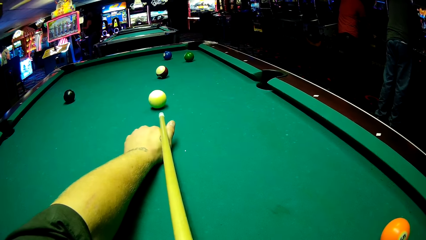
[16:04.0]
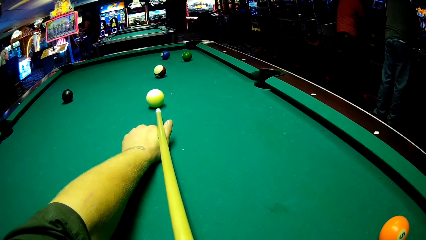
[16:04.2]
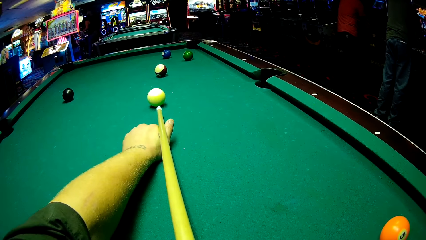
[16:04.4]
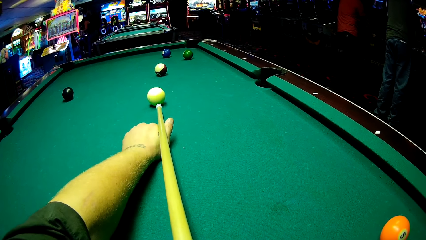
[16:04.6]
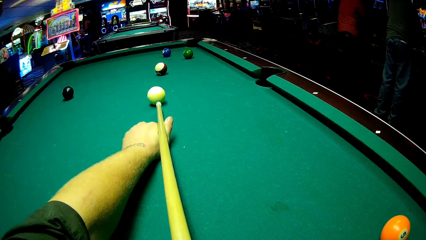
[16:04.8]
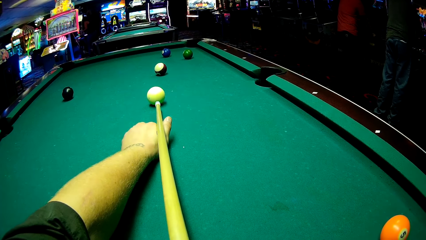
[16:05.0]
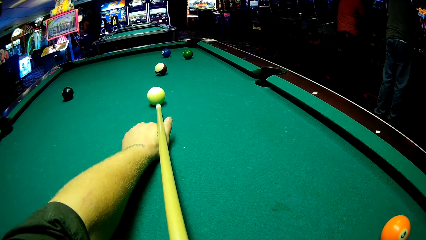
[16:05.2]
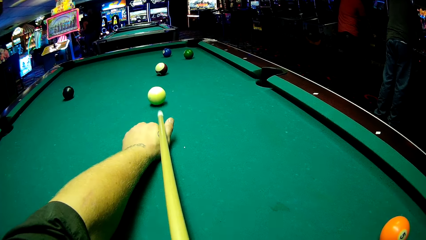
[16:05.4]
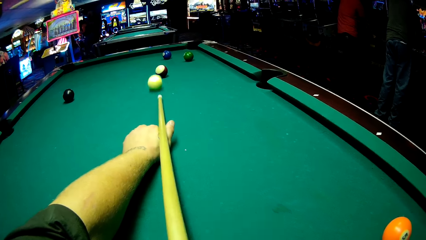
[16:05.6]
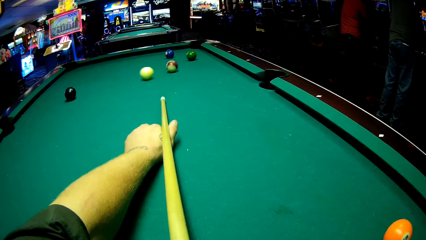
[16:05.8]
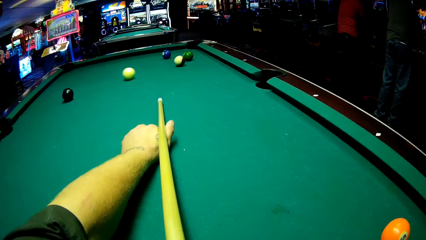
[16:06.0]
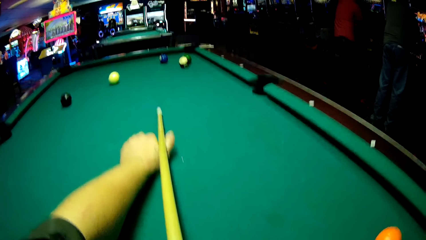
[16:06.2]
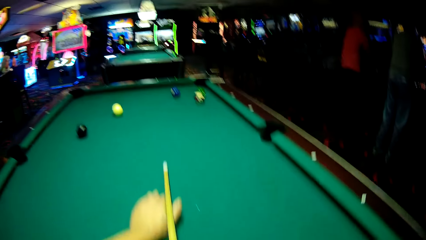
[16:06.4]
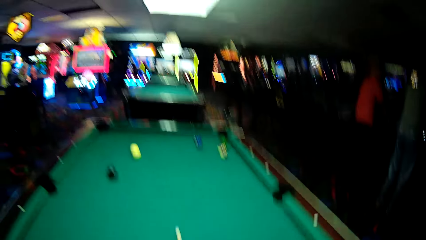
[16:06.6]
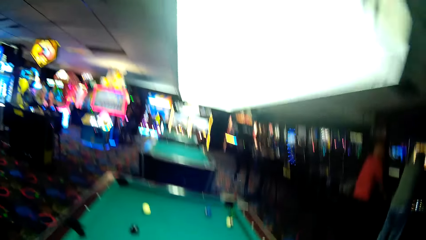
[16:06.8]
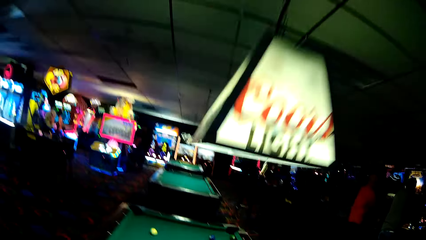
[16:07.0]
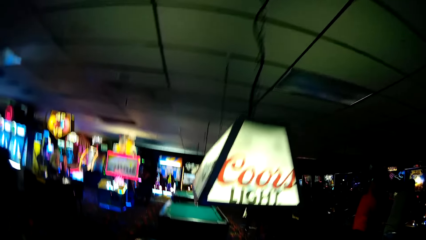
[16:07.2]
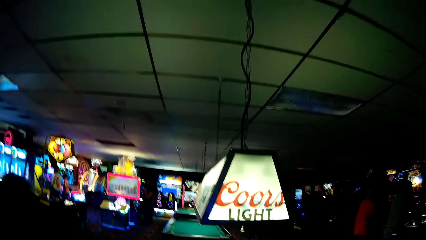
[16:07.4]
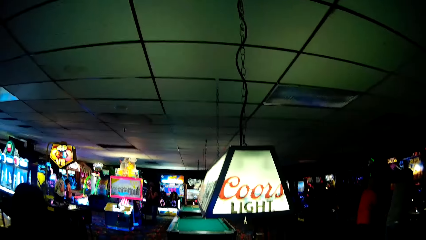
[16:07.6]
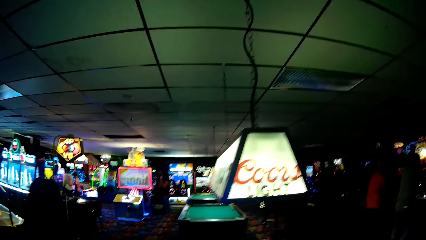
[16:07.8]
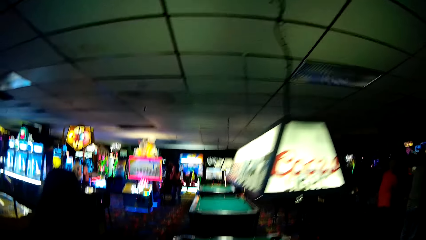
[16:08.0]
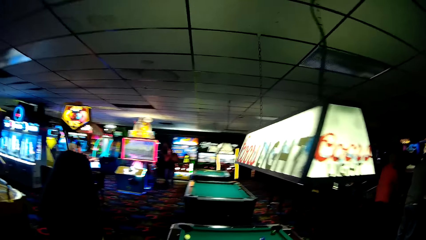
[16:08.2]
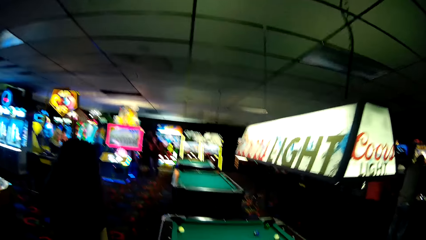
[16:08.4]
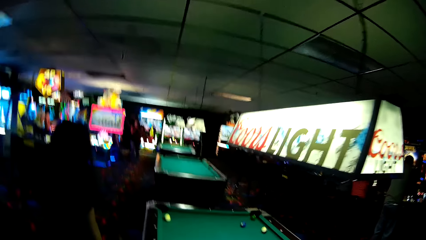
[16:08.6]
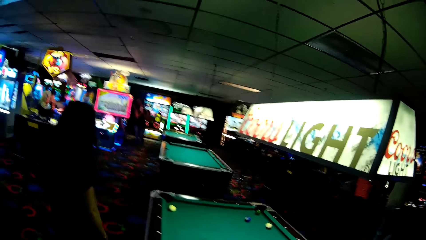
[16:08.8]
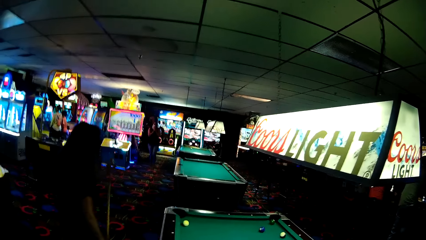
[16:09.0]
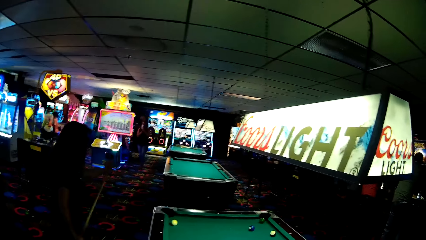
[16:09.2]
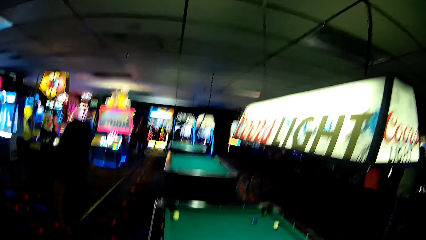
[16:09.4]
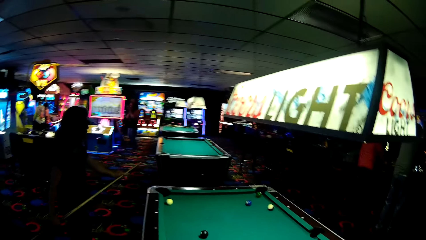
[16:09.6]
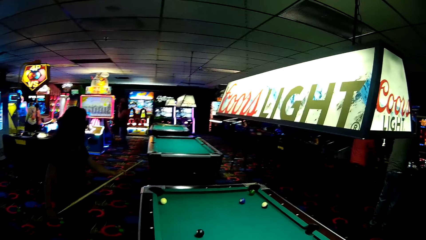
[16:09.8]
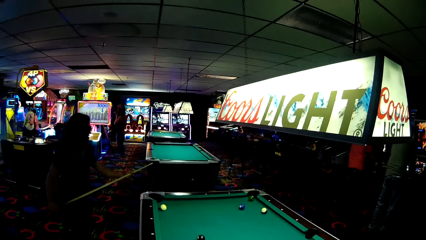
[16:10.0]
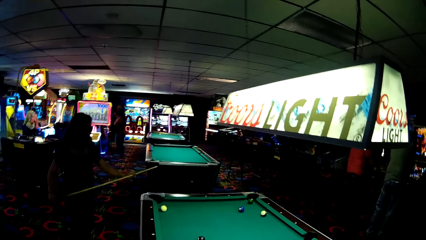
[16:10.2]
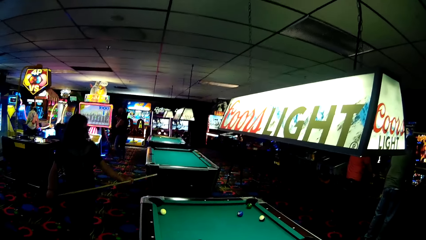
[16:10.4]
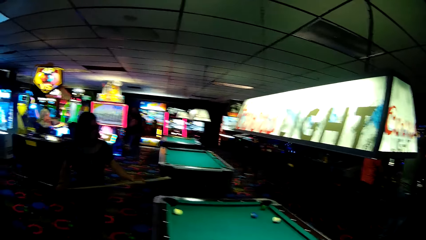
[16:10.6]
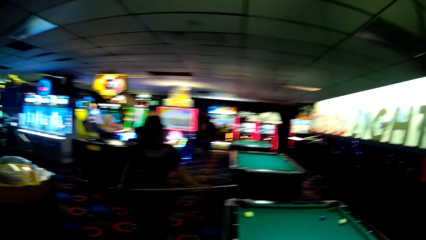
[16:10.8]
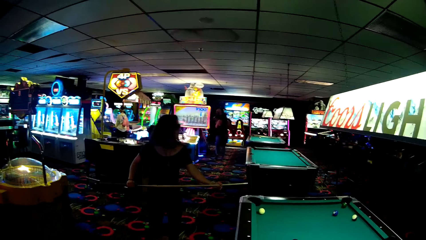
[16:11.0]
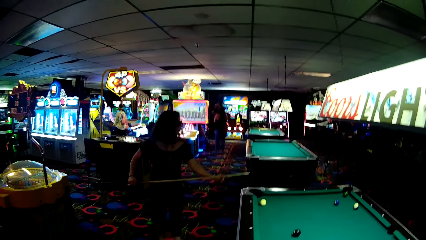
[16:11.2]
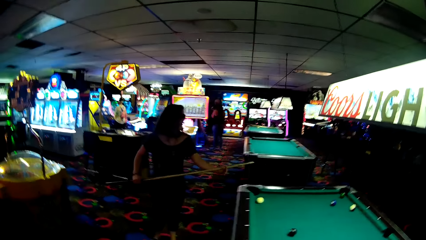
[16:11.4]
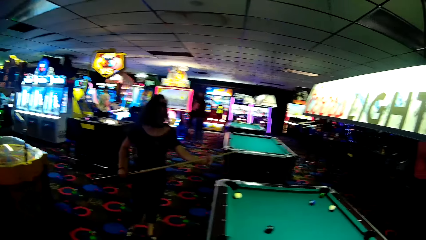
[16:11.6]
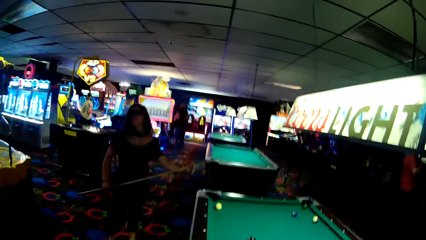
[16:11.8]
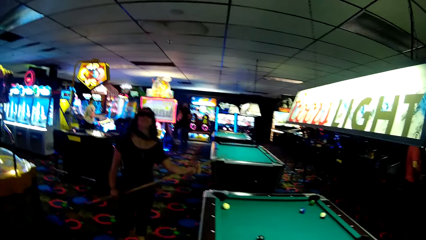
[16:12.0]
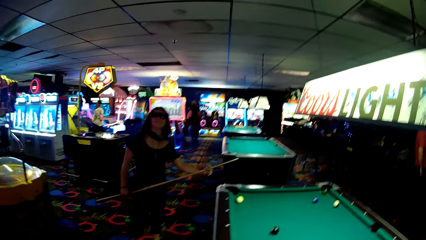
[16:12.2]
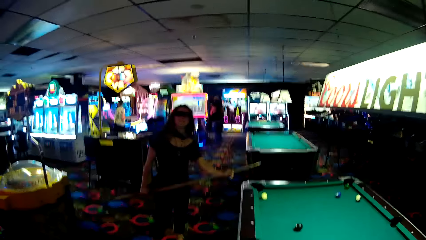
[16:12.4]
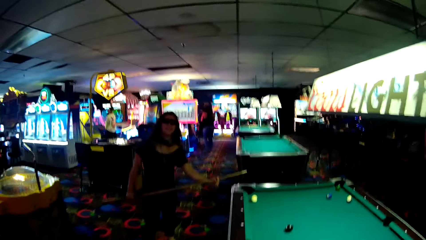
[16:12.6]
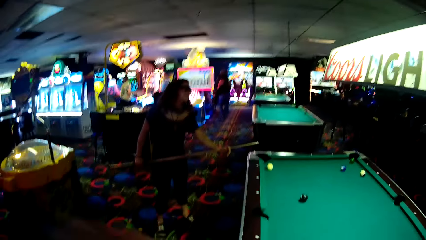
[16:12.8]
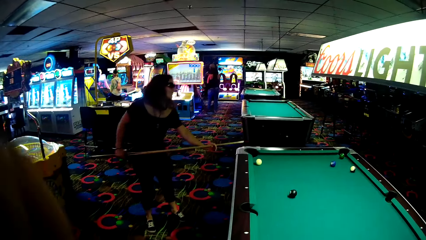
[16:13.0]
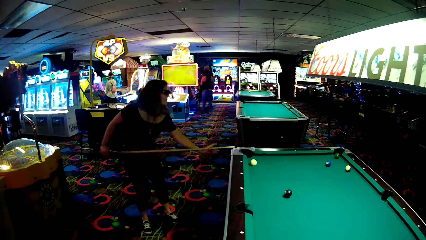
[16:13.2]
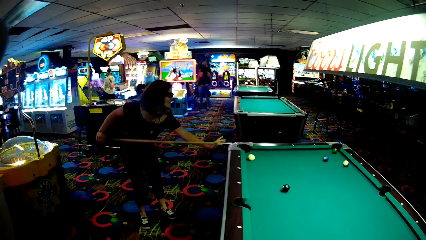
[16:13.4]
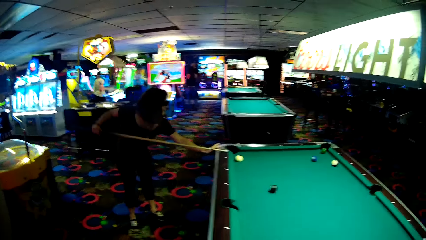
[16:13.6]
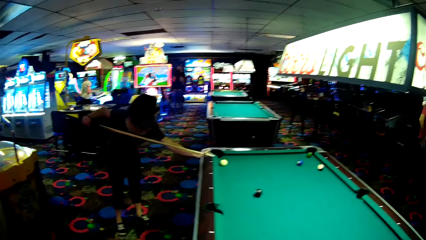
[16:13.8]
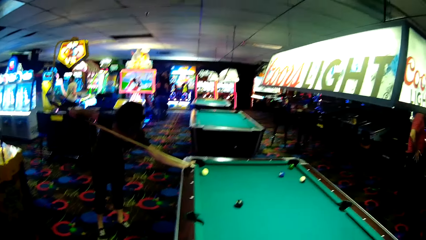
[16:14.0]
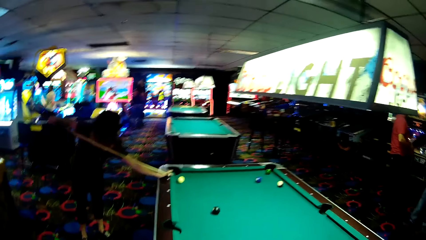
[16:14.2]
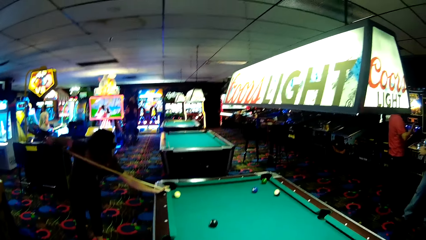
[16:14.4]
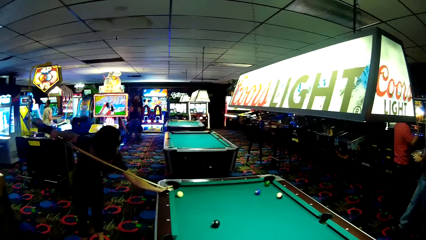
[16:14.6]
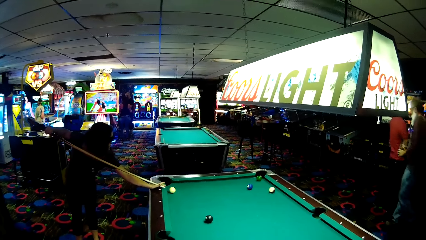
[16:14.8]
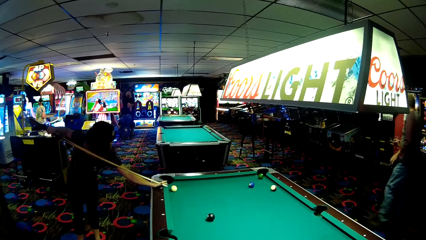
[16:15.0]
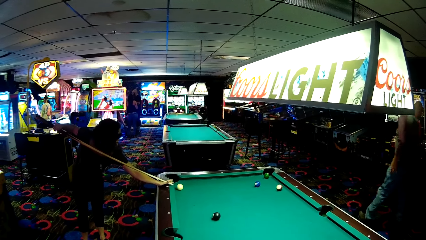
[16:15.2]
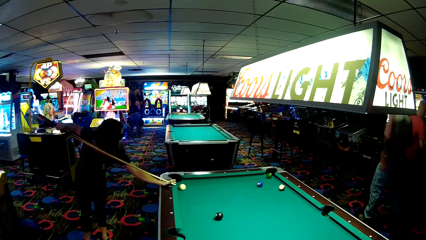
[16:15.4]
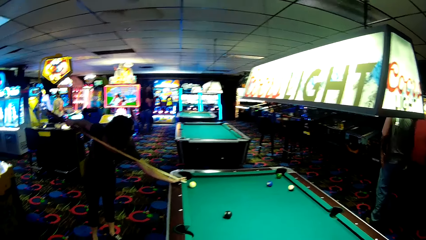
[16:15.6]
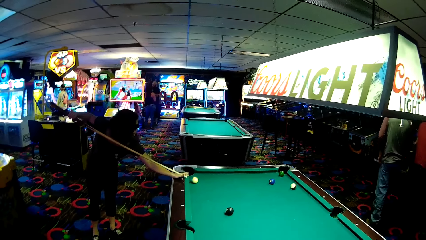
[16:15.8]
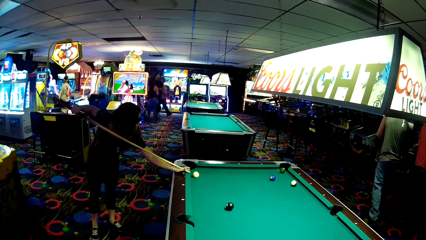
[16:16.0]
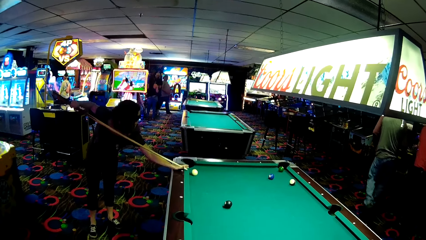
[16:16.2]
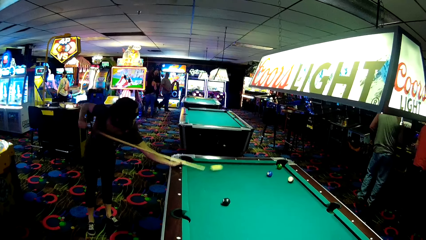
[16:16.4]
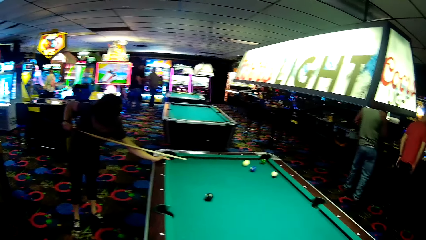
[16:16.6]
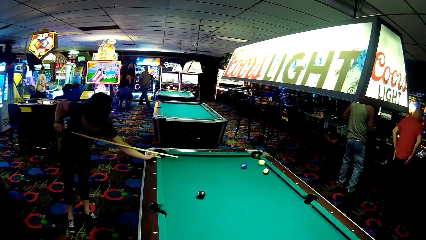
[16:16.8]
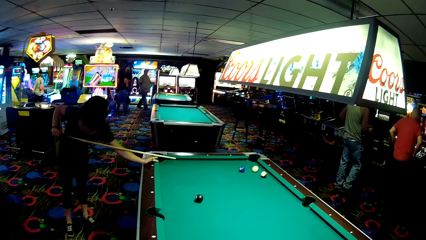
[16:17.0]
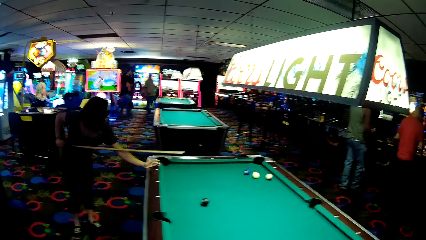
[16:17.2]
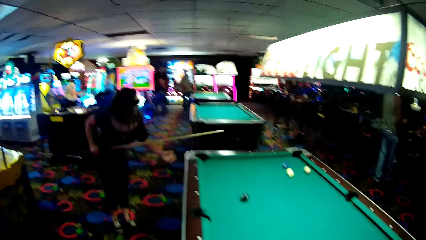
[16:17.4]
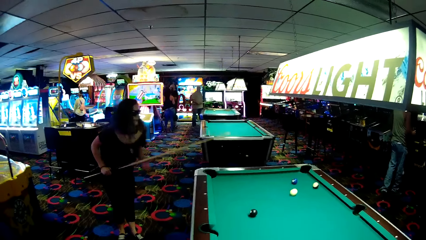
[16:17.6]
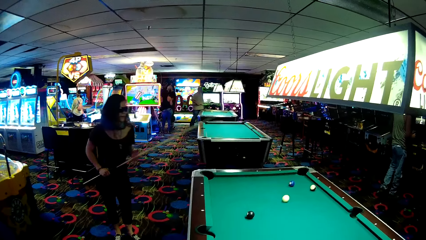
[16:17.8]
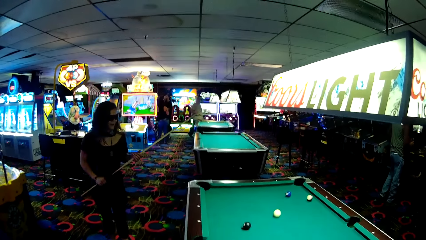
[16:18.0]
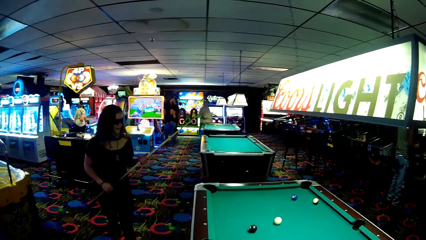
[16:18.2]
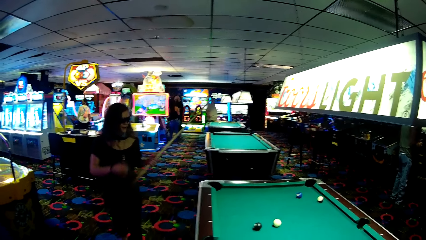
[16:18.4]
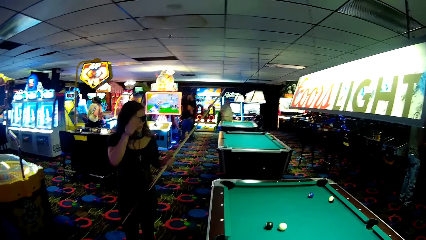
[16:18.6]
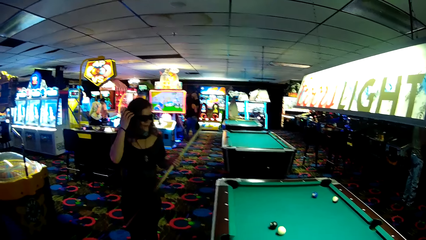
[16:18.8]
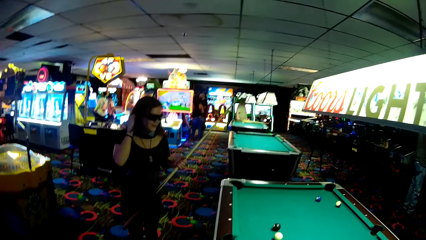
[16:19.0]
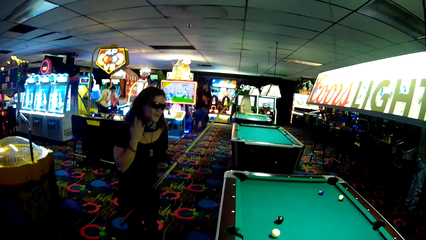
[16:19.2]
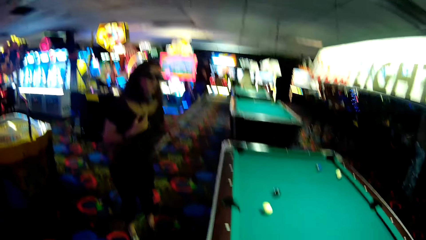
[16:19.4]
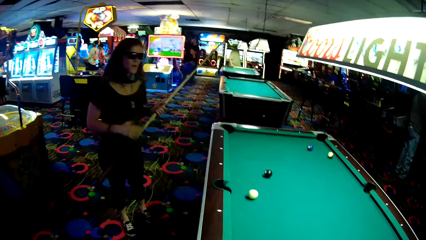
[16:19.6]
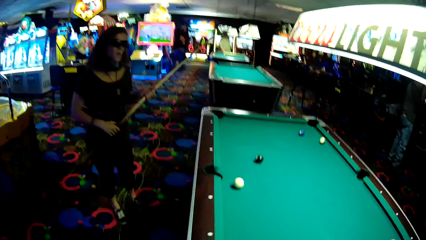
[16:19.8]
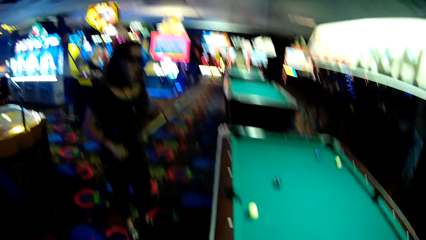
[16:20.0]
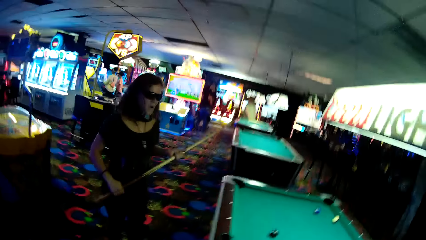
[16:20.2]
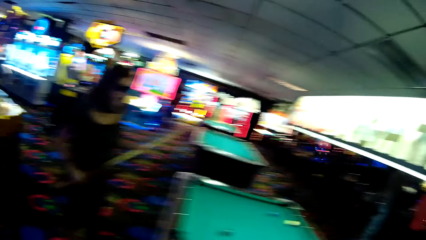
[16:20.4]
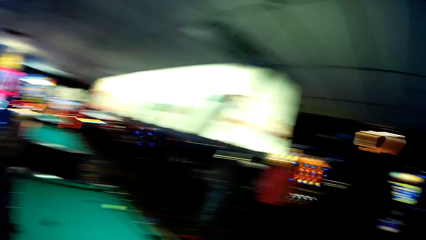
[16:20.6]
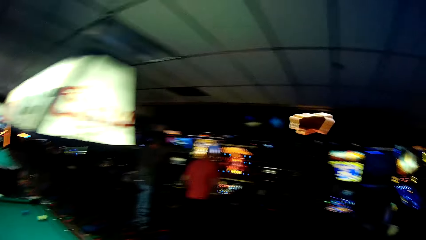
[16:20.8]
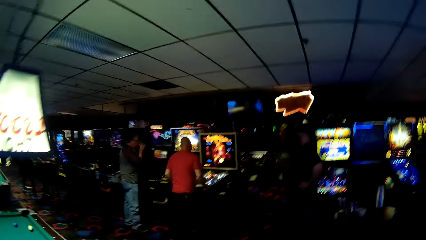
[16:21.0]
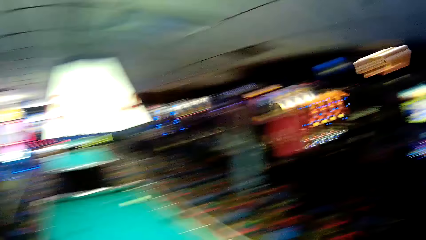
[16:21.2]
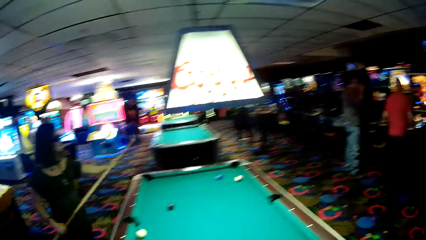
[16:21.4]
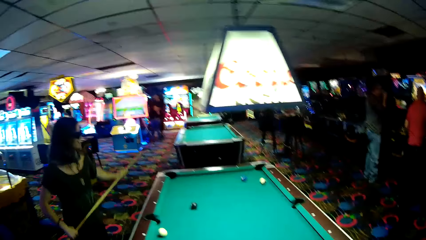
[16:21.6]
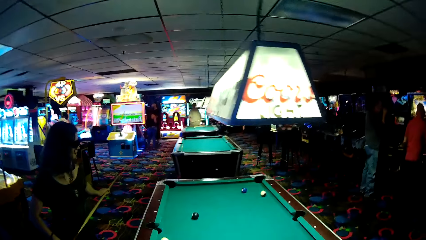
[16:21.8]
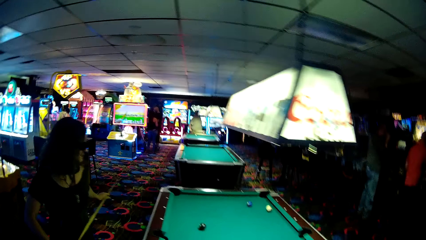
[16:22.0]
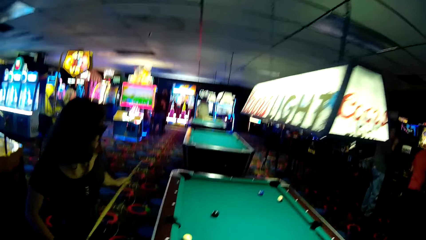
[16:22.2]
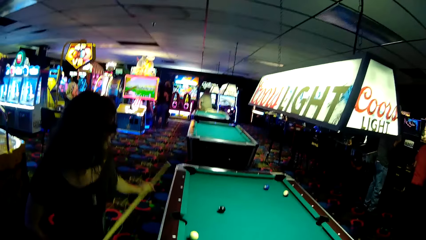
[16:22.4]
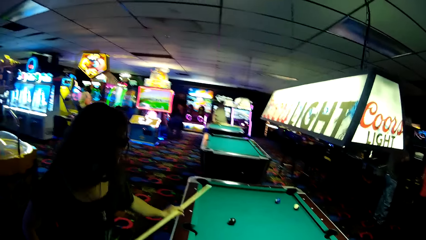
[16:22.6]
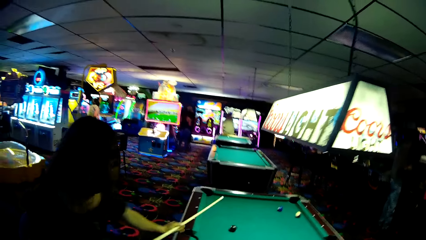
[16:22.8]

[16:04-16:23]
The camera wearer strikes a ball. A woman holds a pool cue. The woman walks around. The woman strikes the ball into the pool rail.
